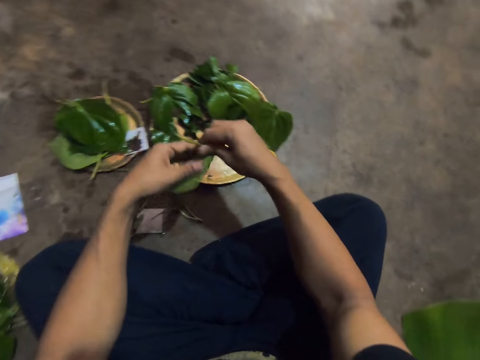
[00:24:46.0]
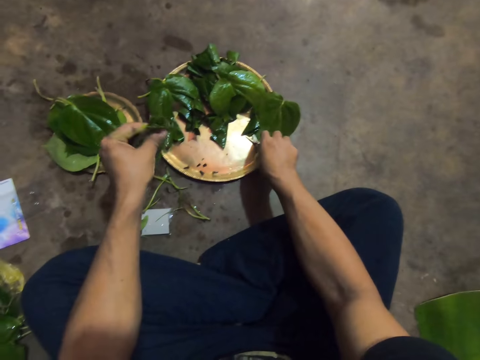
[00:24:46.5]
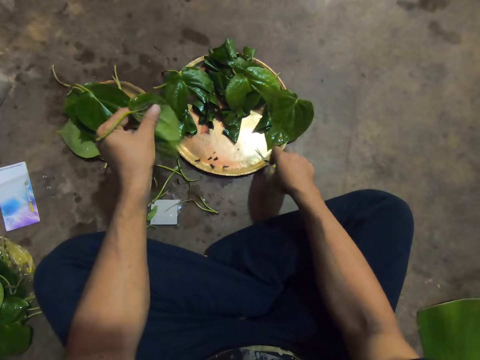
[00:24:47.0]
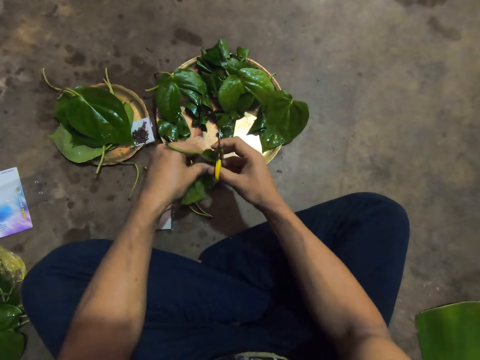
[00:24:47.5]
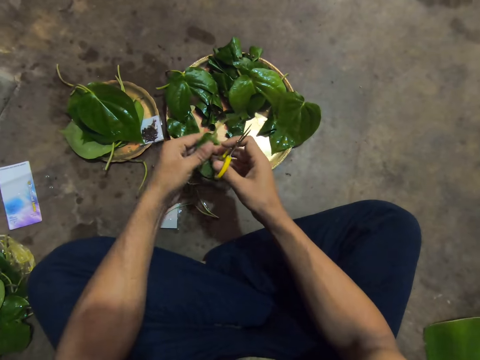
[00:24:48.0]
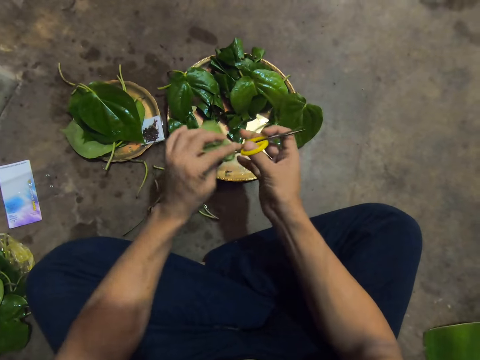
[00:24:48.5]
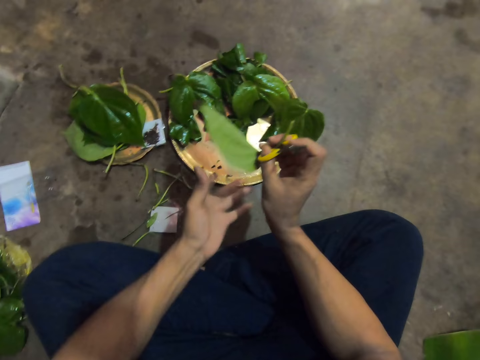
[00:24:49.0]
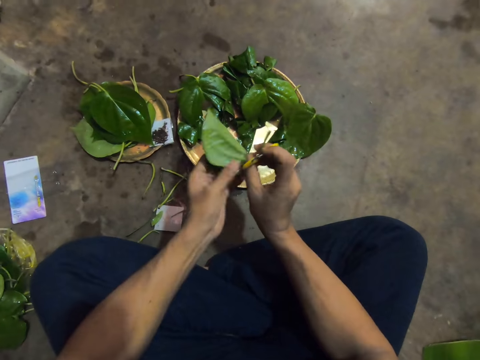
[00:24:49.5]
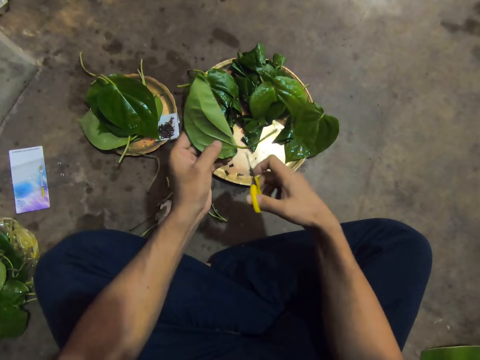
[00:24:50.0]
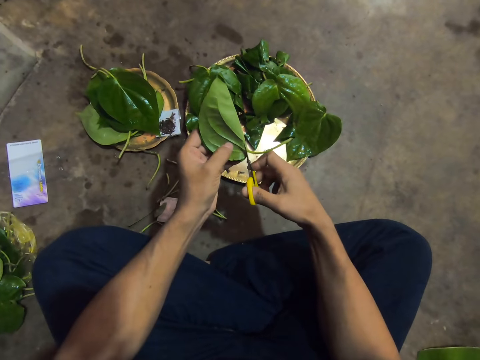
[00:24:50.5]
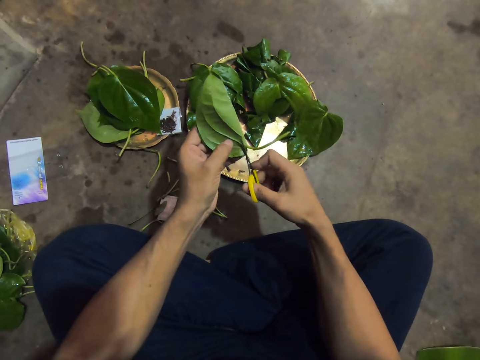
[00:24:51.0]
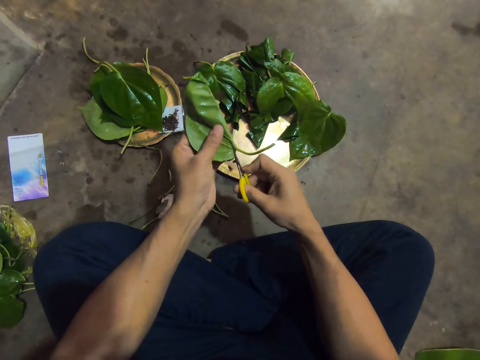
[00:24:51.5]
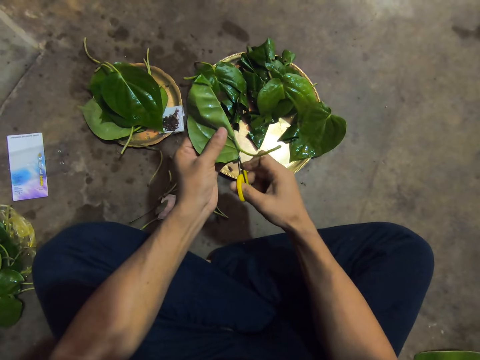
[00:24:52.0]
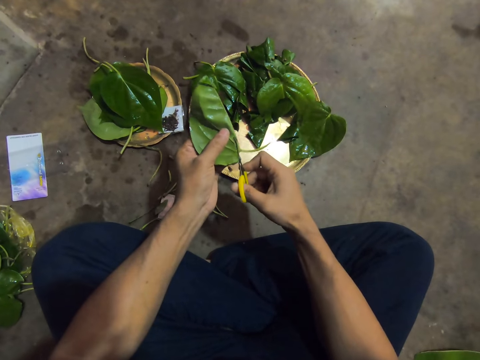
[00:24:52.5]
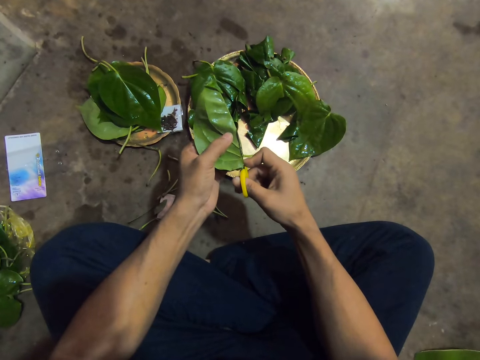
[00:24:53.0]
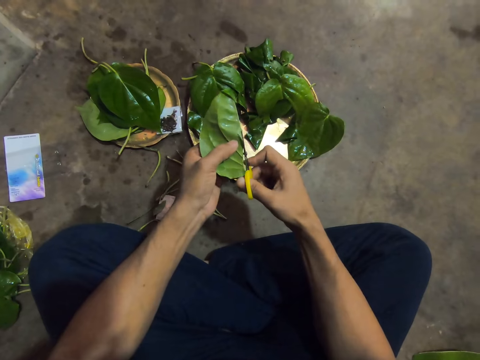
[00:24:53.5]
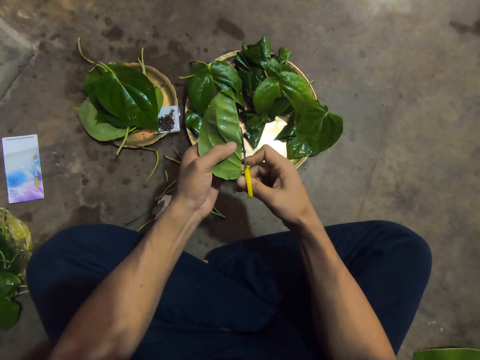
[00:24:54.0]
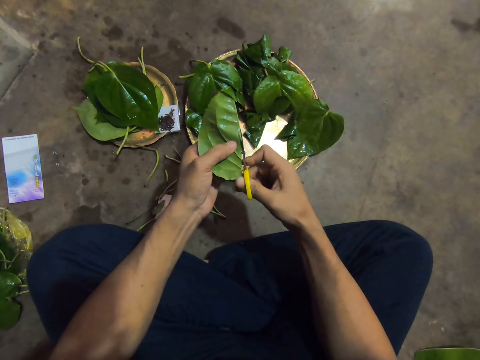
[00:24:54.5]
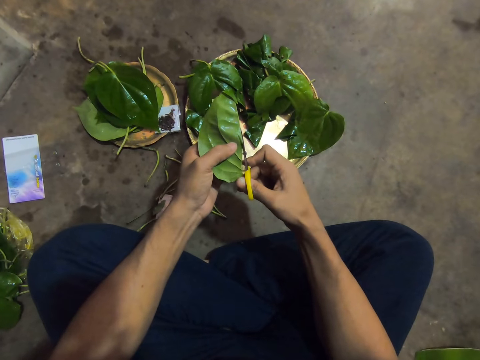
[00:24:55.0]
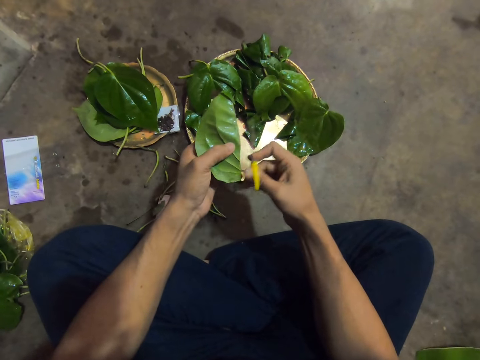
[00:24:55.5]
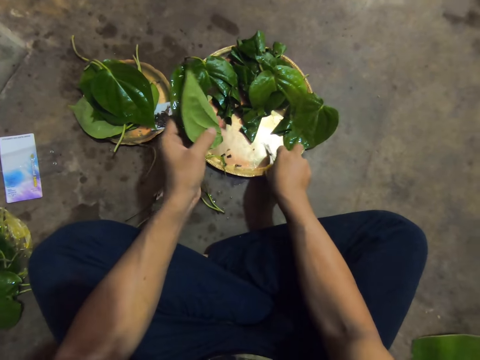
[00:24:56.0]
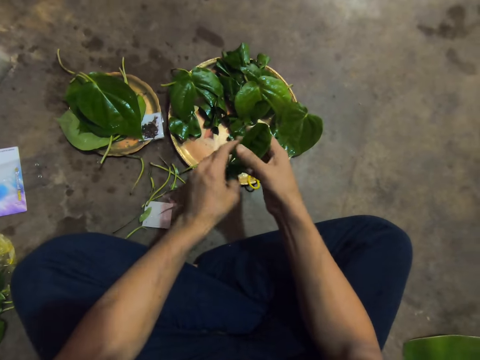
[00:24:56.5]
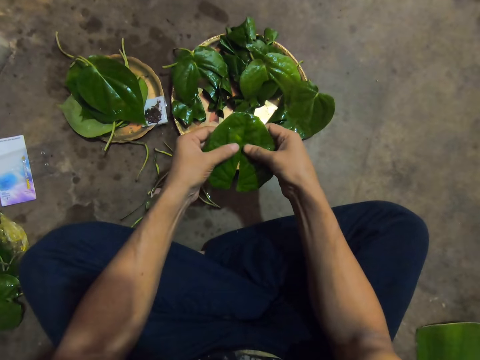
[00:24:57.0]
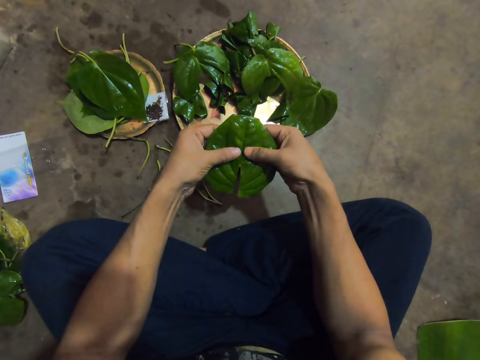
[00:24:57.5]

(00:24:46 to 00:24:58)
The camera wearer removes her left hand from the leaf in both hands. She transfers the leaf from her right hand to her left hand. She picks the scissors from the plate with her right hand. She turns the leaf in her left hand with both hands. She removes her right hand from the leaf in both hands. She transfers the leaf from her left hand to her right hand. She transfers the leaf from her right hand to her left hand. She cuts the leaf in her left hand with the scissors in her right hand. She places the scissors on the plate with her right hand. She separates the leaf in her left hand into both hands.

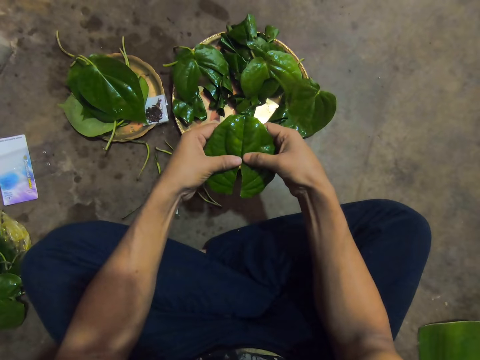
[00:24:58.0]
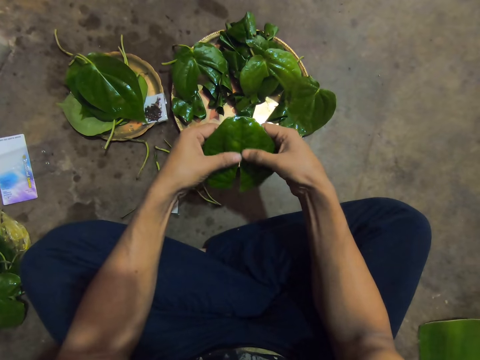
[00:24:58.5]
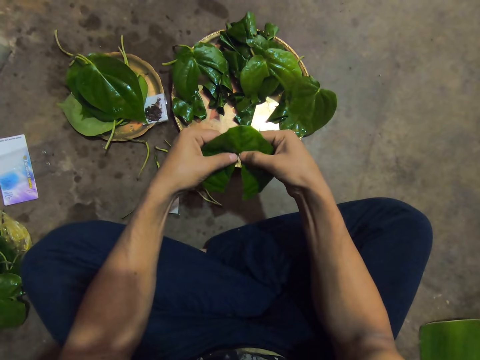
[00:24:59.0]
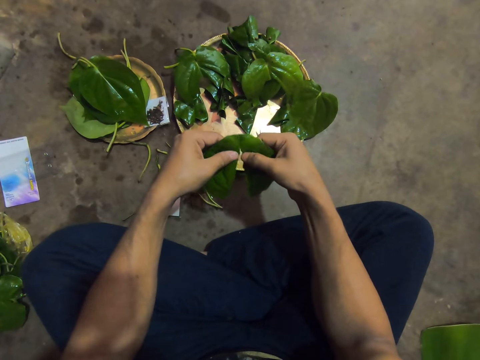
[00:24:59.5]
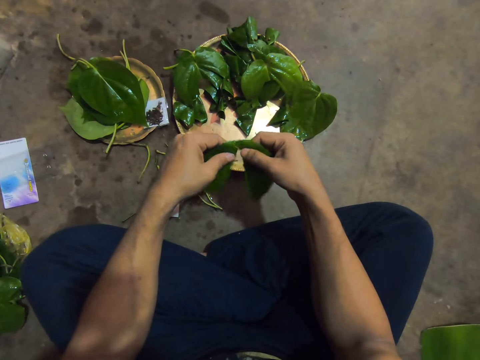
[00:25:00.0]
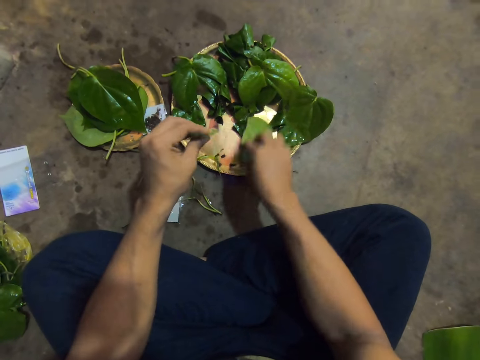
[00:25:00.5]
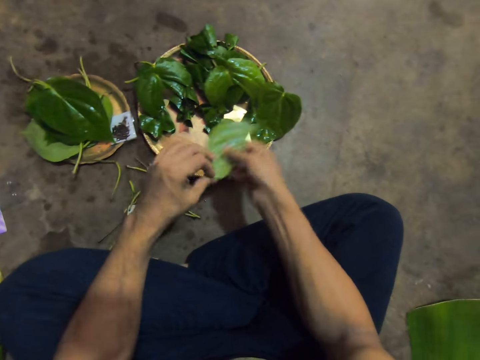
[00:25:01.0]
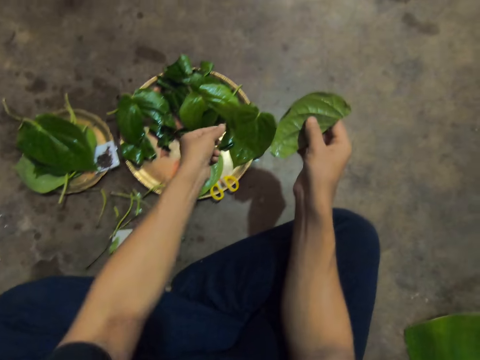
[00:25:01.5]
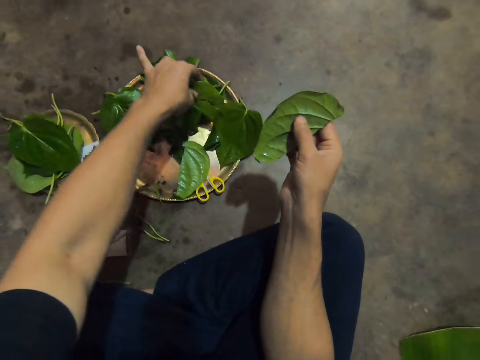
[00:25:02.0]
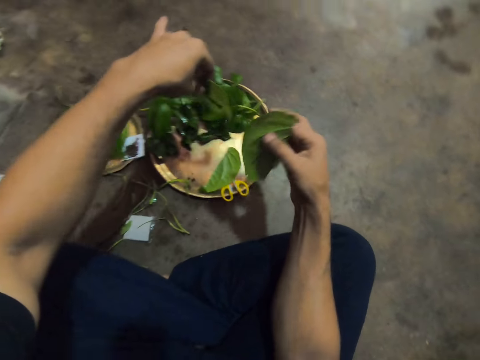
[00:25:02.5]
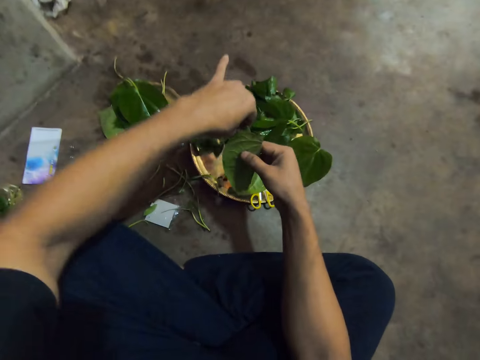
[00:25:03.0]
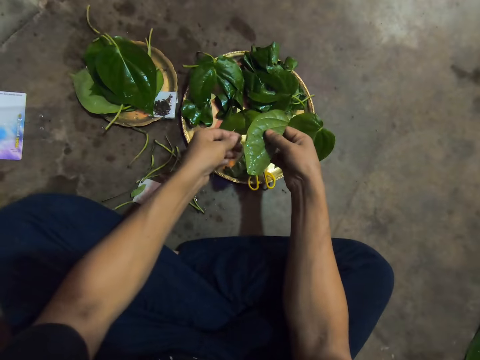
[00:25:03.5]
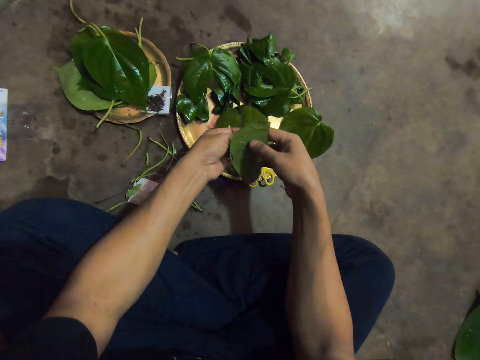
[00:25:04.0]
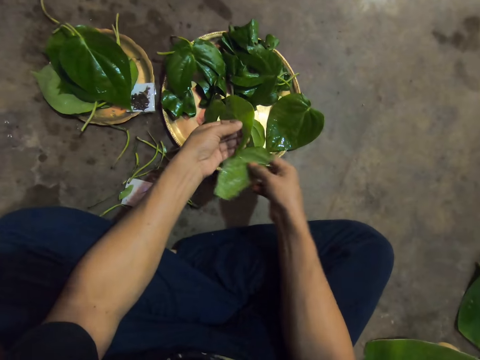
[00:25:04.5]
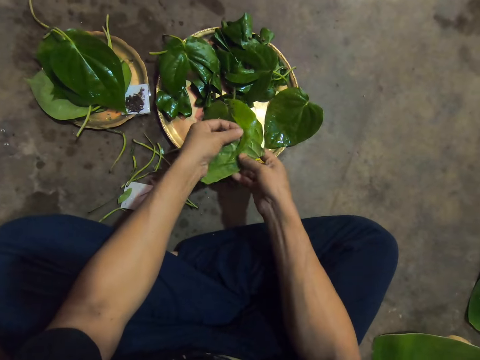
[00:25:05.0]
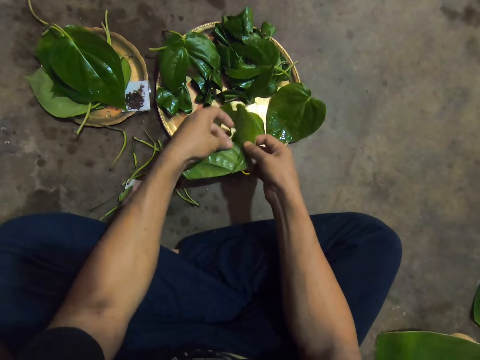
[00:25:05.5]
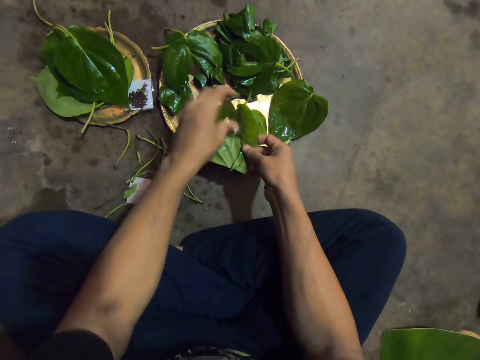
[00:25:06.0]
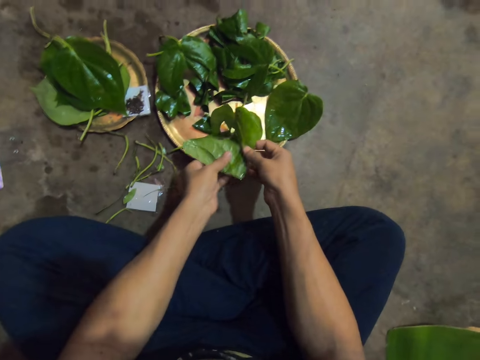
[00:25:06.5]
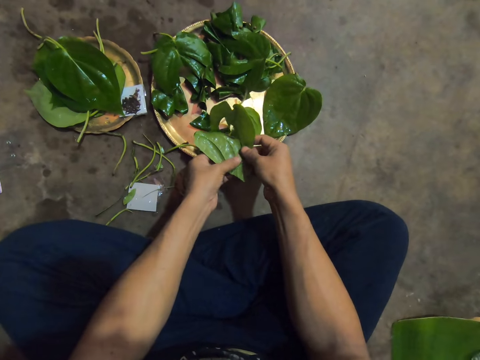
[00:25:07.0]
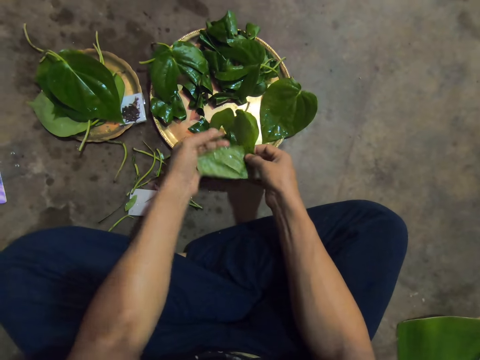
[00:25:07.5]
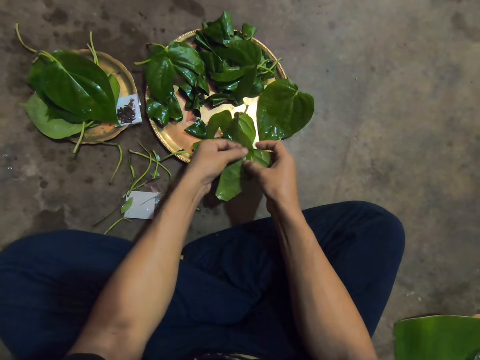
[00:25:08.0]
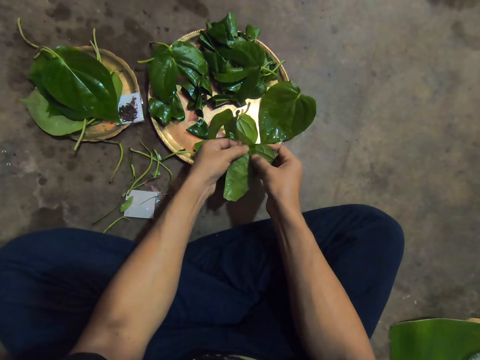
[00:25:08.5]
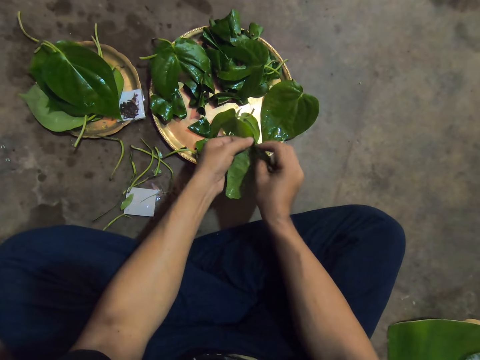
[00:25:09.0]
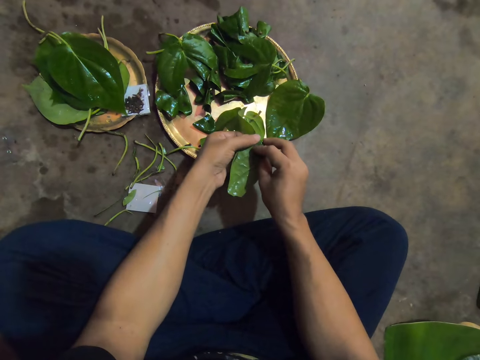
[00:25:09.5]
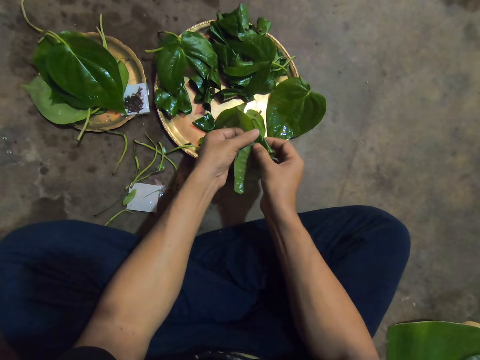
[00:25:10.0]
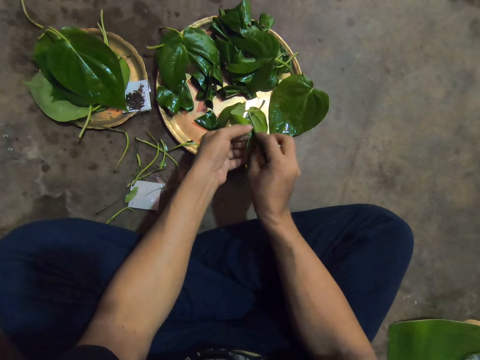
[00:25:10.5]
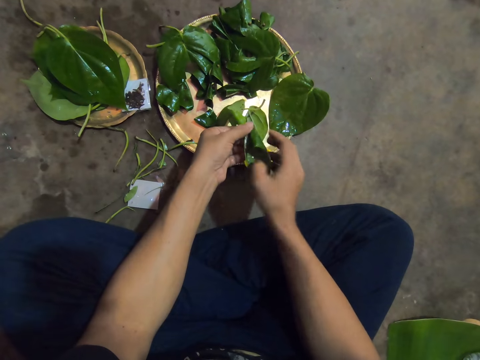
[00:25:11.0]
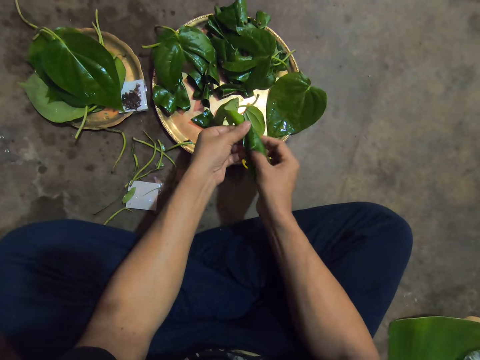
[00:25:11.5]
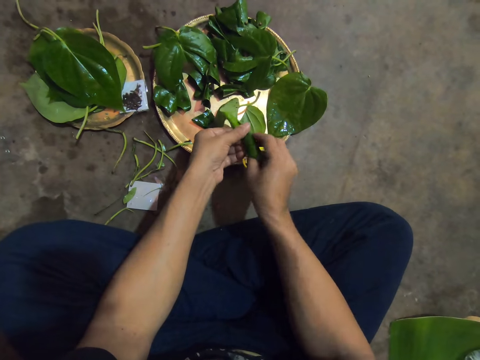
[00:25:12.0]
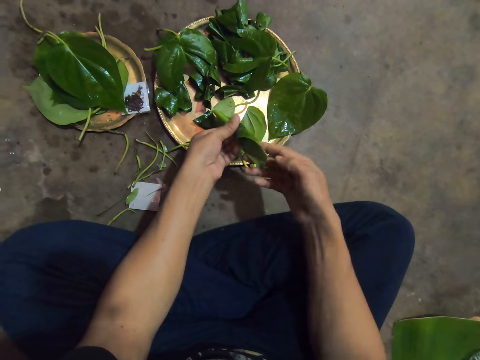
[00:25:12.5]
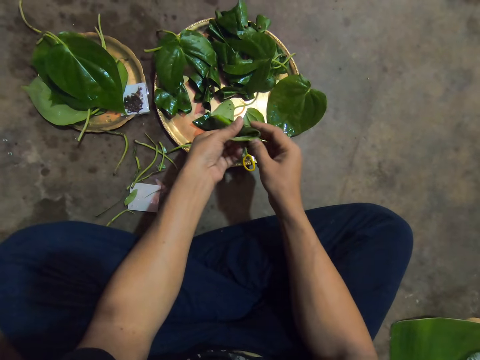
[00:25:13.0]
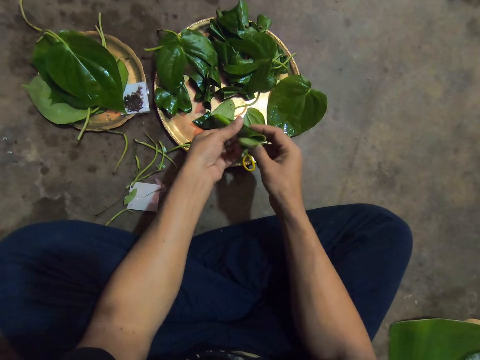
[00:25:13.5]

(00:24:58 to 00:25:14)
The camera wearer cuts the leaf with a hand. She places the leaf in her right hand on the plate. She transfers the leaf from her left hand to her right hand. She picks the leaf from the plate with her left hand. She holds the leaf in her left hand with both hands. She removes her left hand from the leaf in both hands. She transfers one of the leaves from her right hand to her left hand. She puts the leaf in both hands together. She folds the leaves with both hands.
